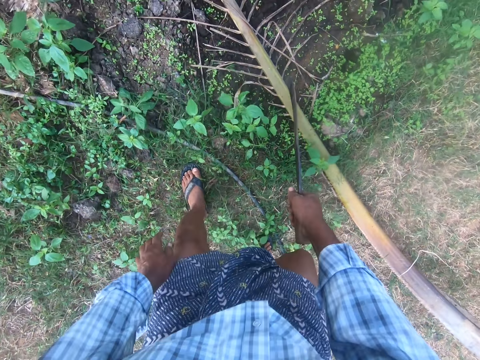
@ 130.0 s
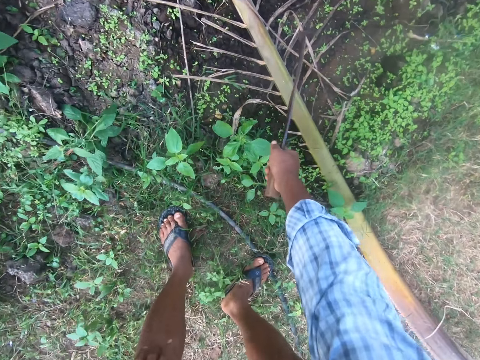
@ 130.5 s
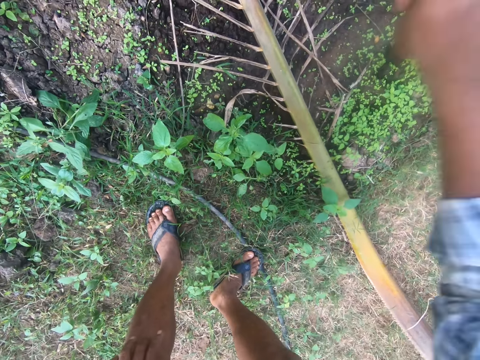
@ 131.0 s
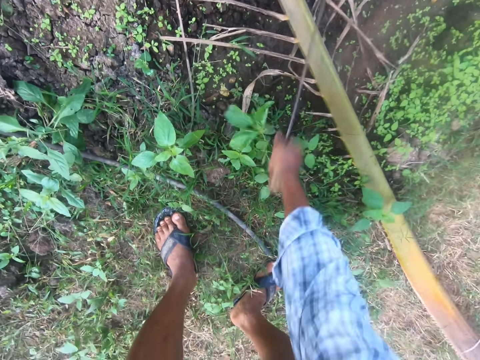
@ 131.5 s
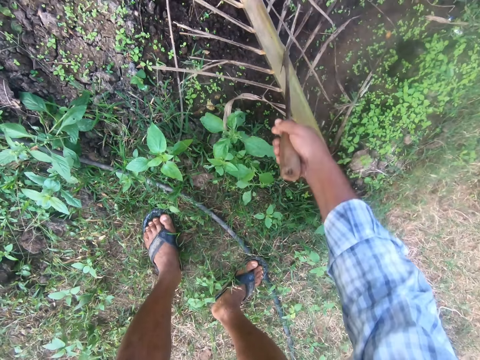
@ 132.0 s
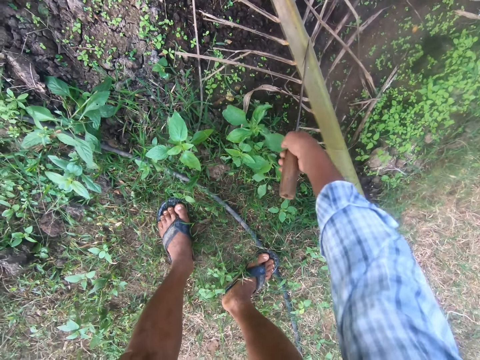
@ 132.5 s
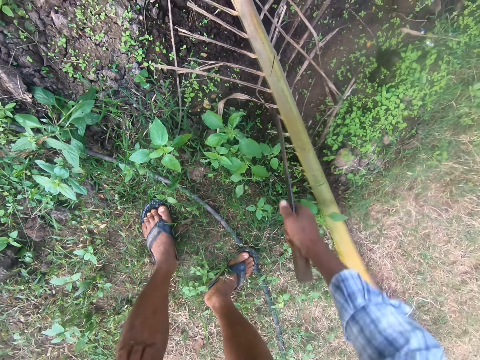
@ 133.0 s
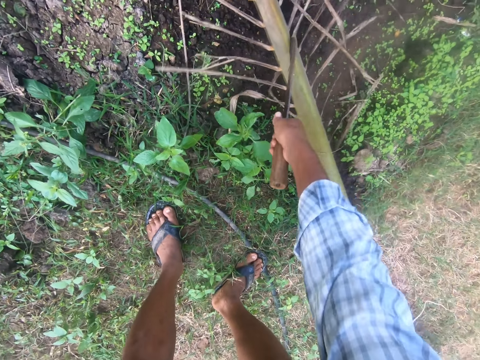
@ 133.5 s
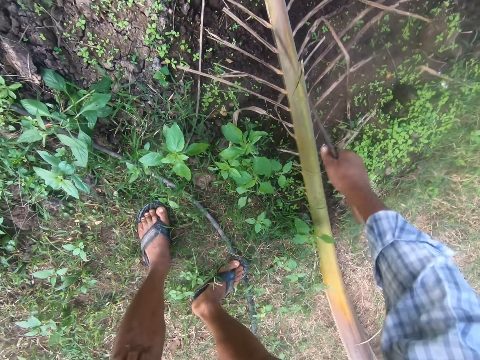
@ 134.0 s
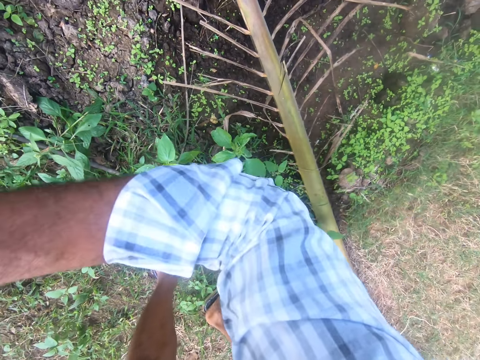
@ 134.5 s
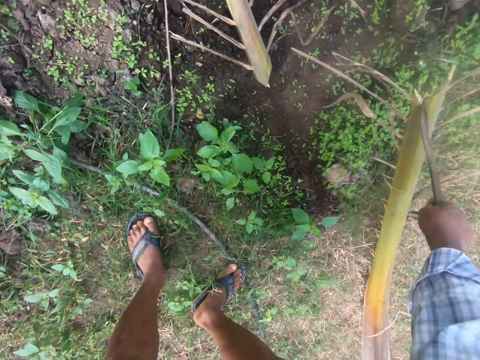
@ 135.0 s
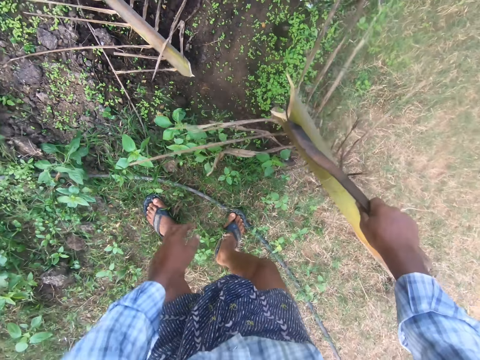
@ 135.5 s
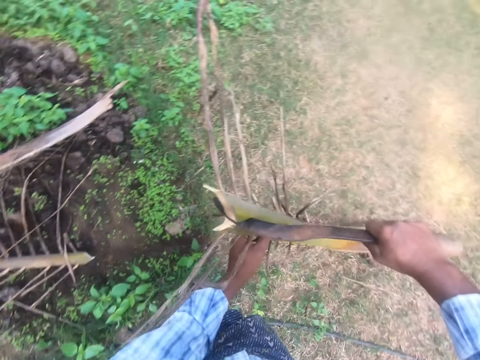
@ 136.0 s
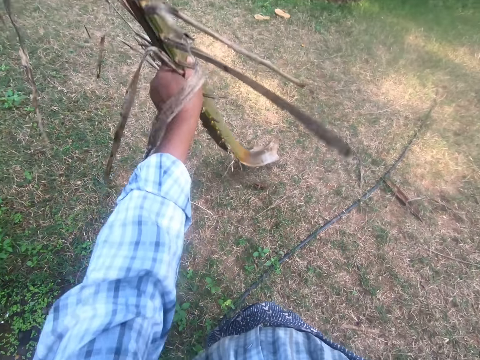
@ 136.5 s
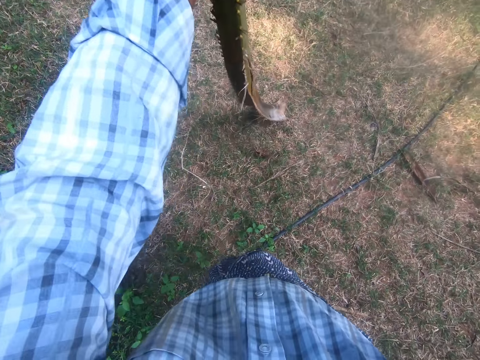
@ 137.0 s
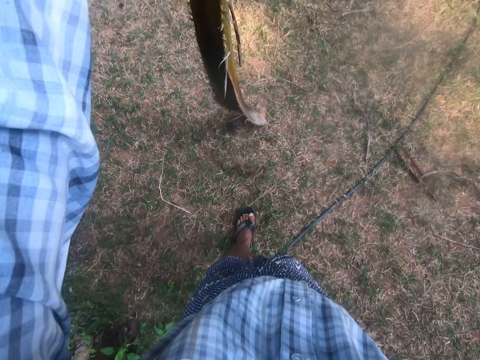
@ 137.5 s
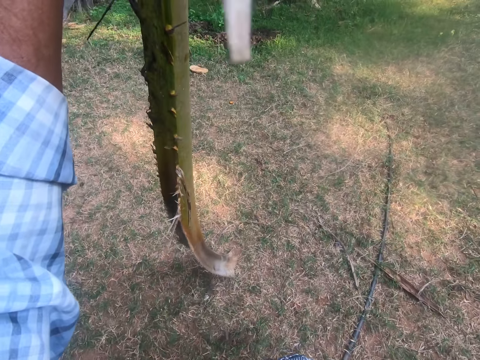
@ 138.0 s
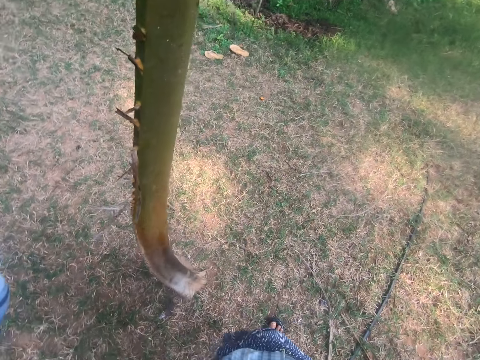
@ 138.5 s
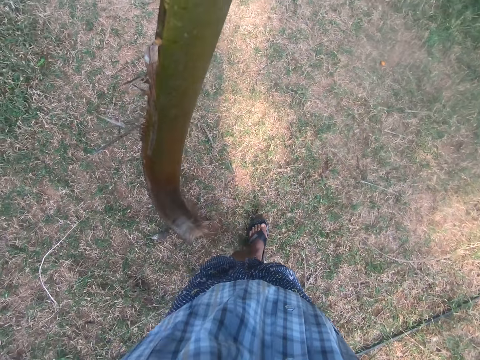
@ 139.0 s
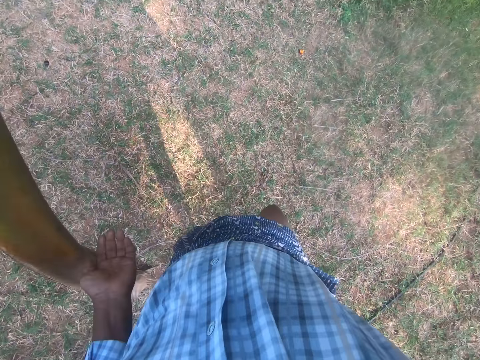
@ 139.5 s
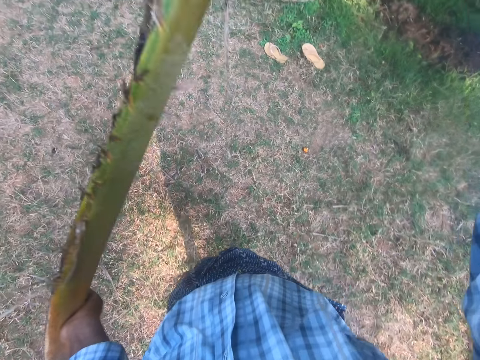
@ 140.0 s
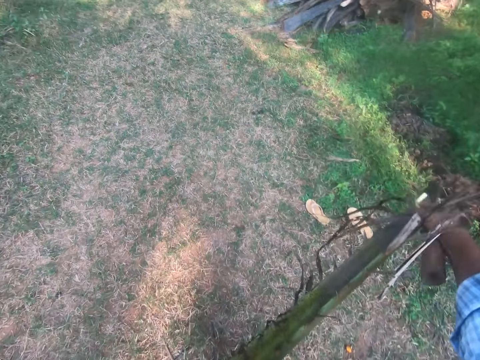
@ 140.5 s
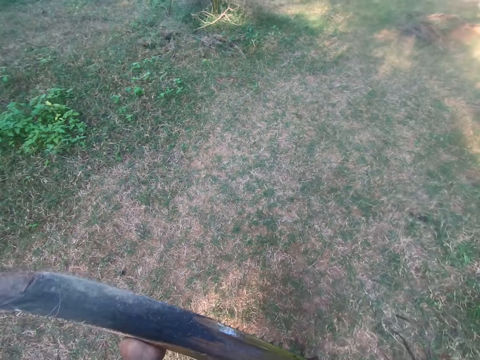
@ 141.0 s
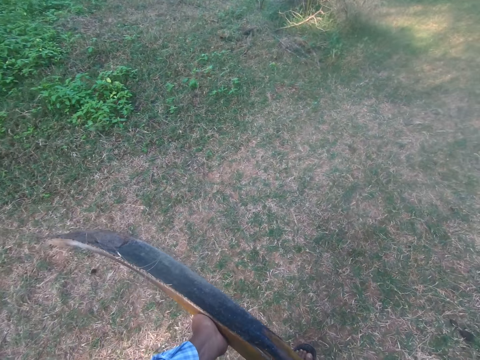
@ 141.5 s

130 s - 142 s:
The camera wearer bends. He cuts a palm leaf with the cutlass. He picks up the palm leaf with the cutlass, holds the palm leaf with his left hand. He walks.

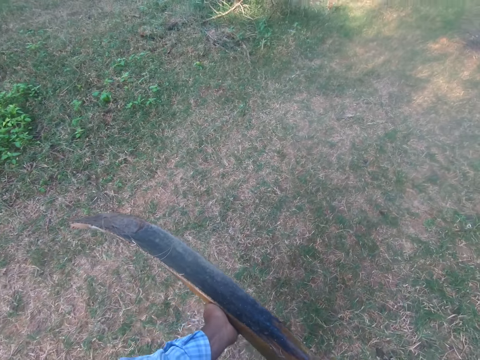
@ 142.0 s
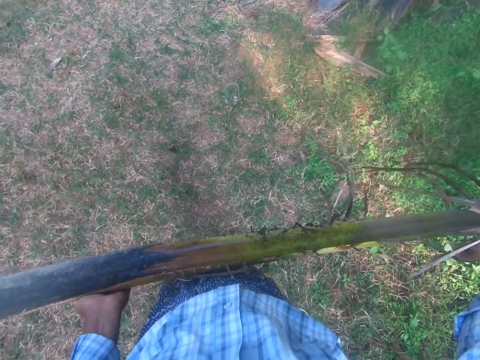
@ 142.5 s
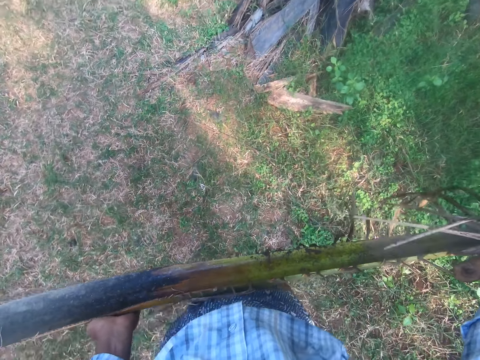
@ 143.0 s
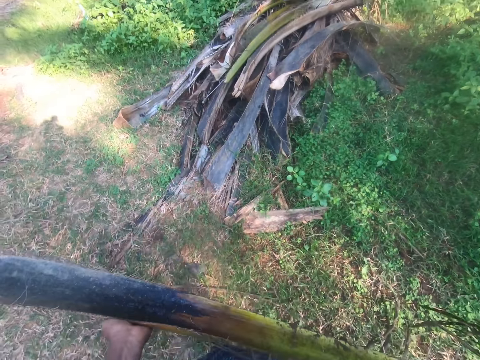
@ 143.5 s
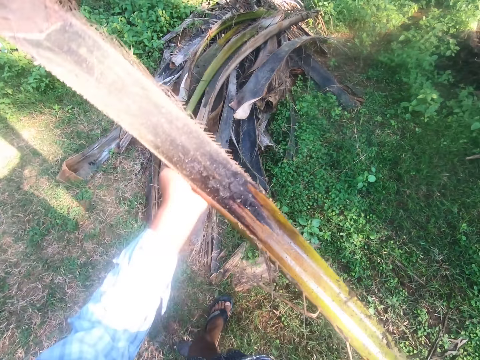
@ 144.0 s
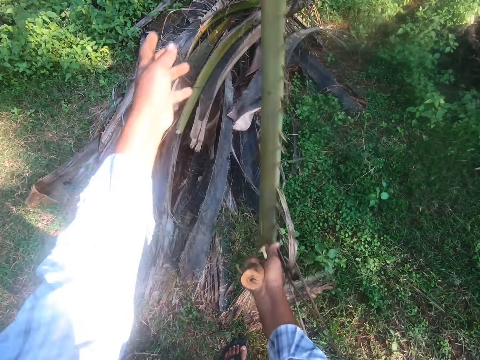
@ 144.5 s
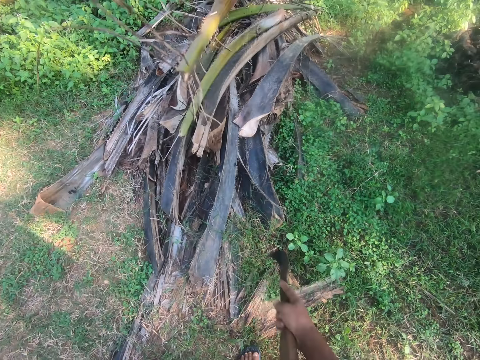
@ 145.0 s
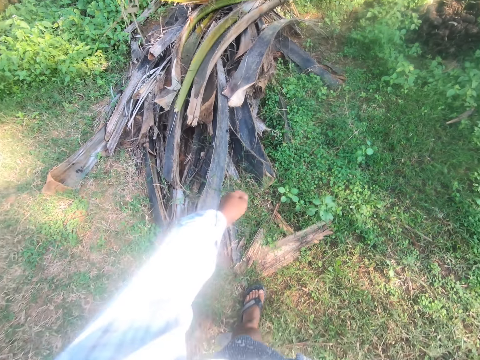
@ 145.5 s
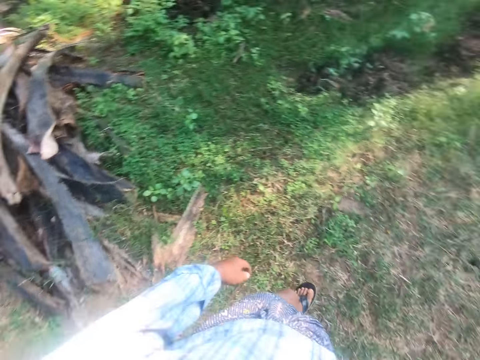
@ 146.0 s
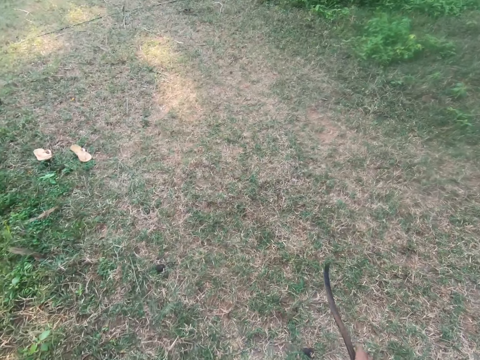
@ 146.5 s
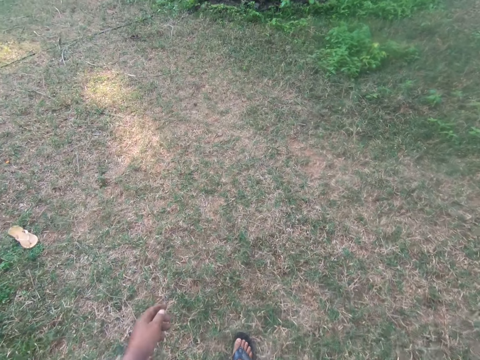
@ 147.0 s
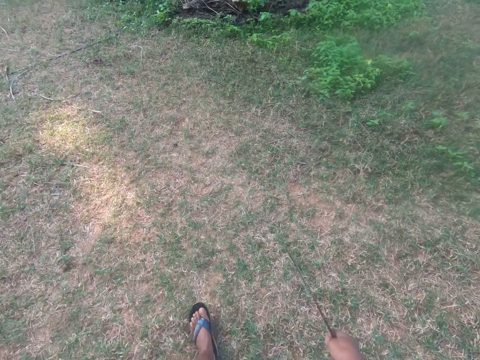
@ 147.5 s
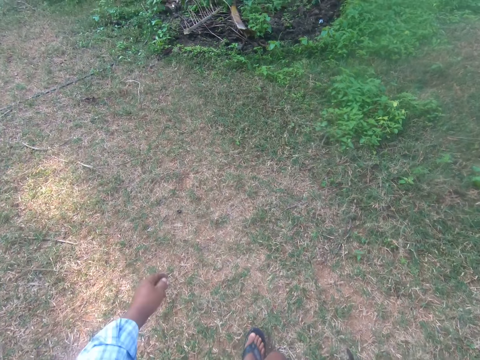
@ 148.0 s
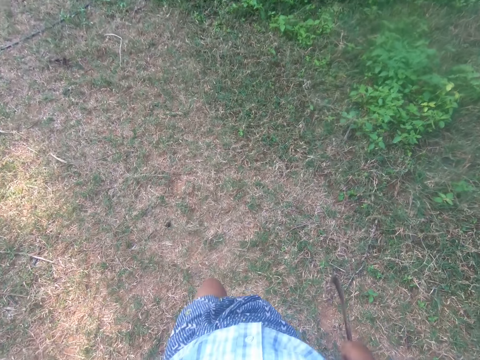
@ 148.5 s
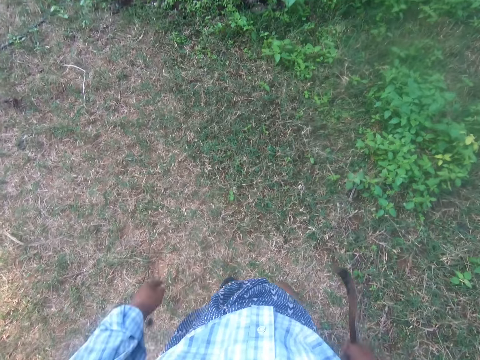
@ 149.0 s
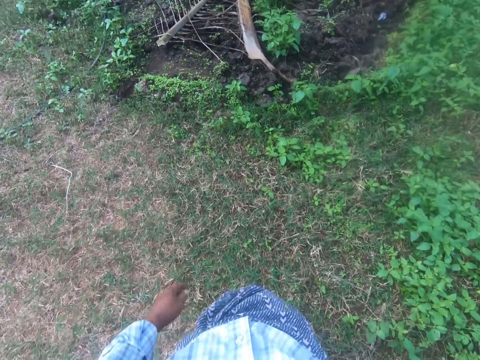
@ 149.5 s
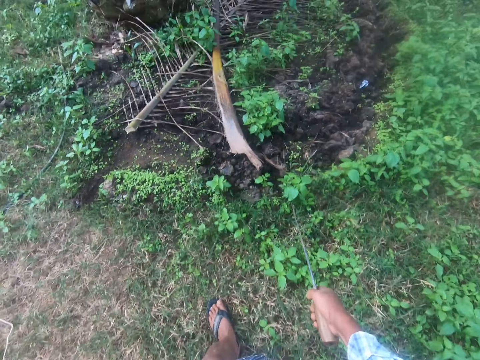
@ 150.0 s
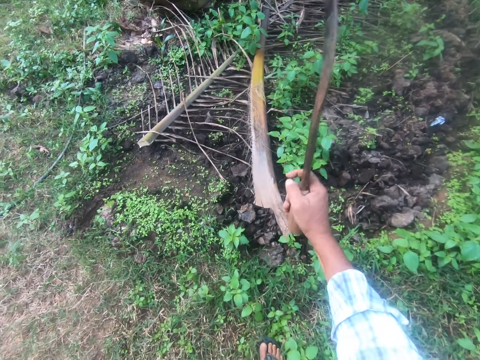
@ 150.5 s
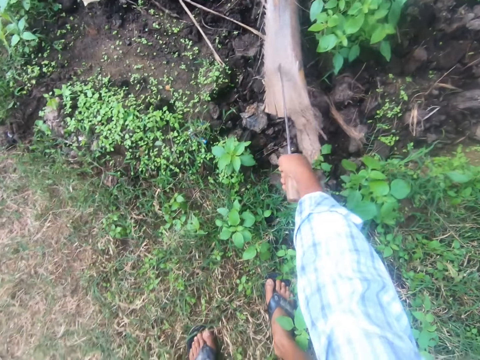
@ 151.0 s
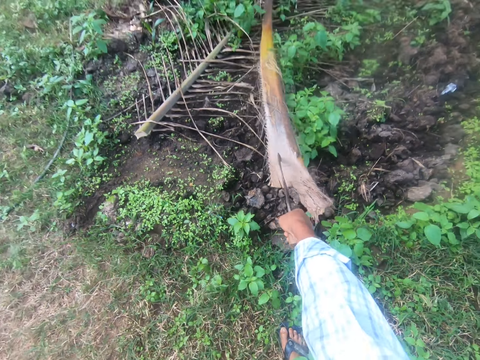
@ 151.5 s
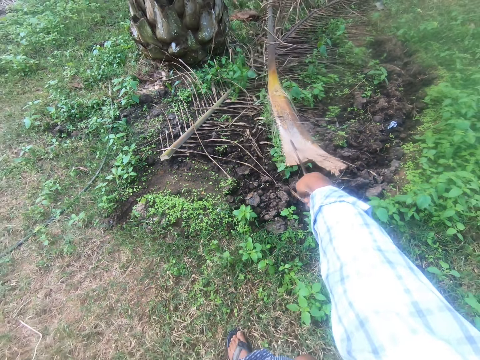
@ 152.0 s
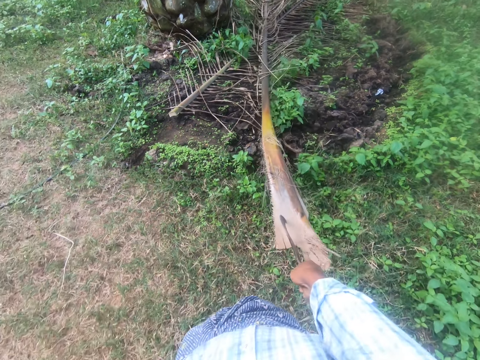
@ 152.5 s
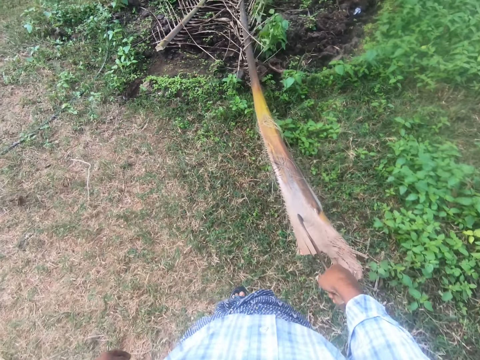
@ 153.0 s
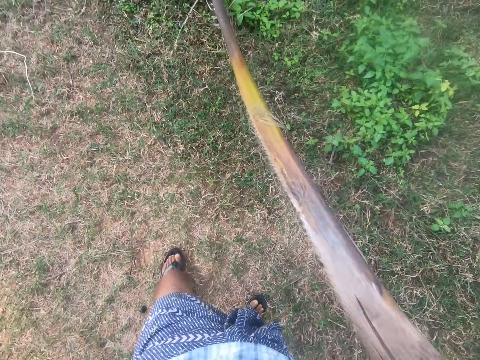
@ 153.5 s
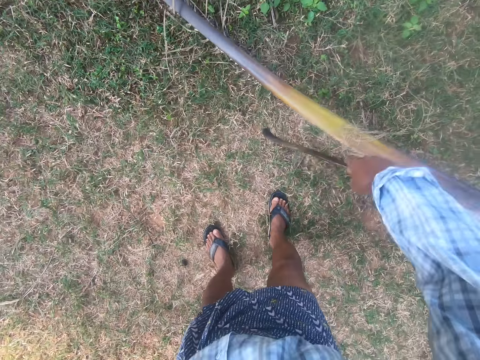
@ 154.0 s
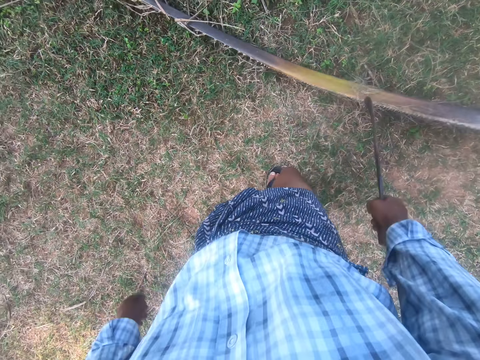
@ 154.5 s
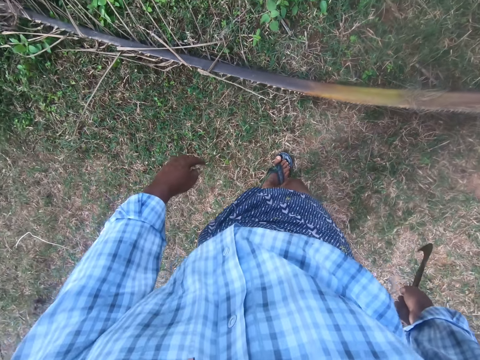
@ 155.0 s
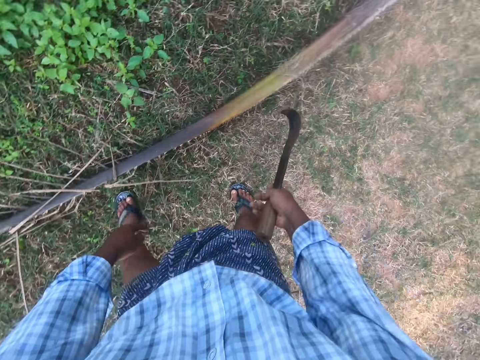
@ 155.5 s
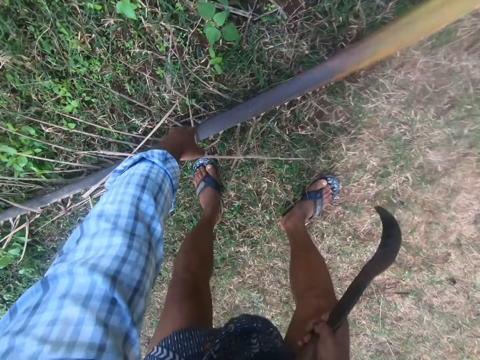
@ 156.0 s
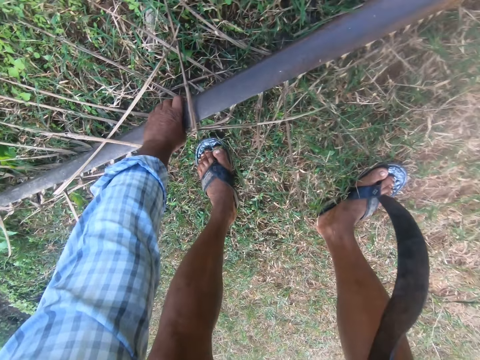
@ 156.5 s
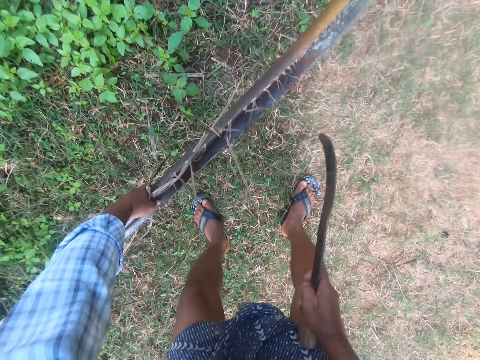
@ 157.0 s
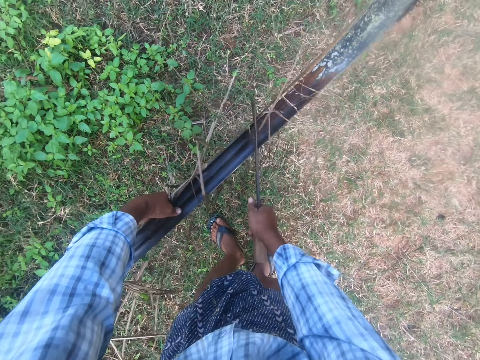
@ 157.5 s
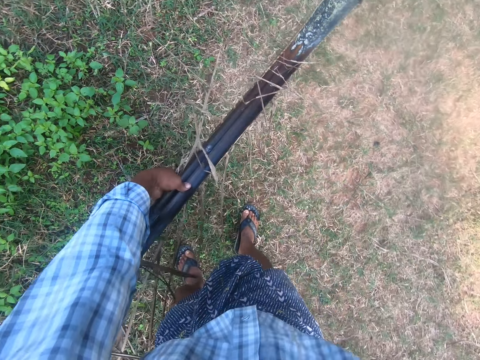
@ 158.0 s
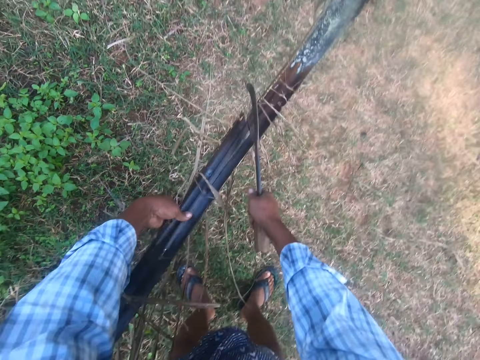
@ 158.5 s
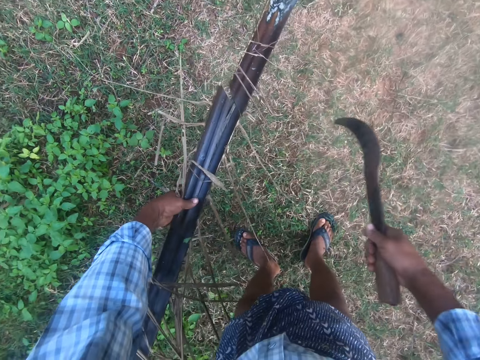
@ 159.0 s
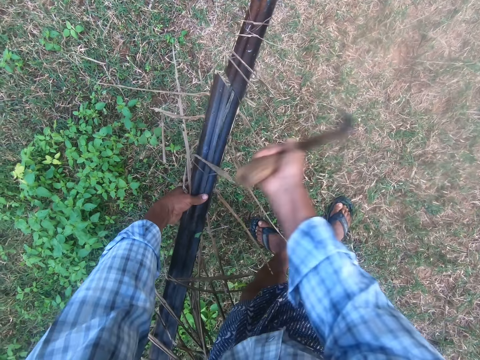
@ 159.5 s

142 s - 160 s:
The camera wearer drops the palm leaf or palm stalk on a palm tree with both hands. He walks. He hits the palm stalk with a sickle, pulls the palm leaf with the cutlass. He drags the palm stalk. He bends. He picks up the palm leaf with his left hand. He cuts the palm leaf with the cutlass.
